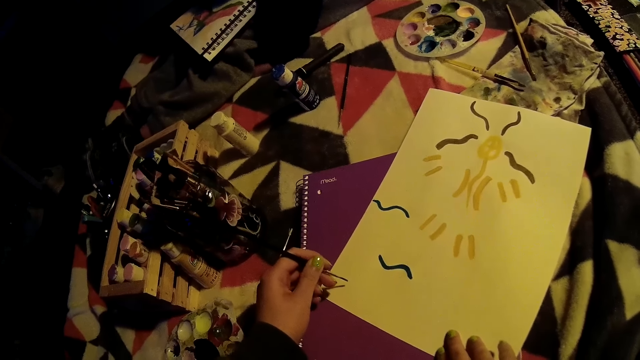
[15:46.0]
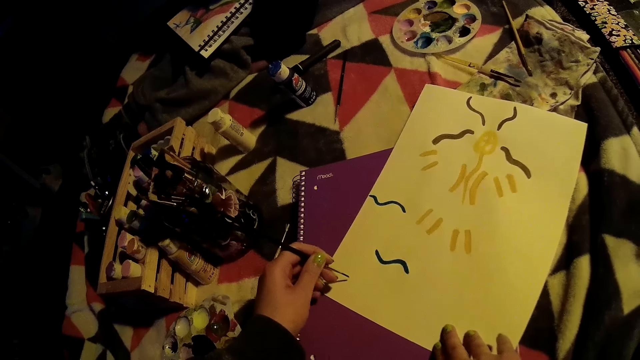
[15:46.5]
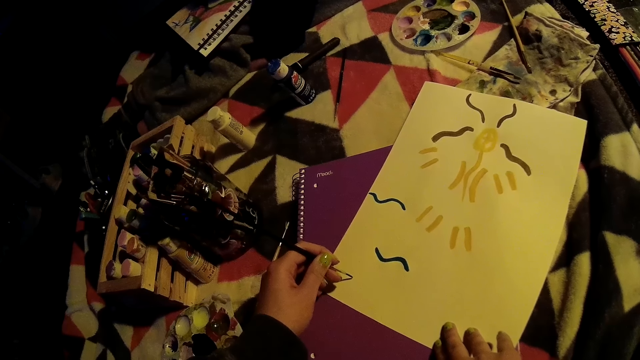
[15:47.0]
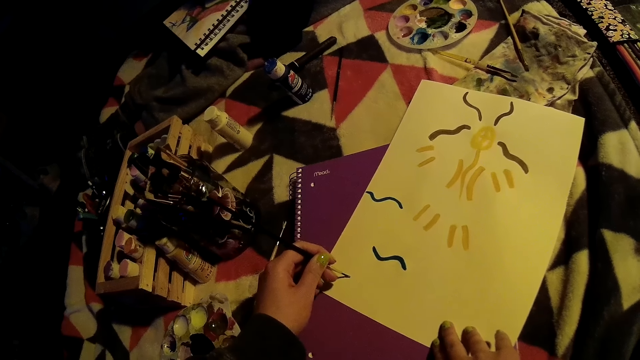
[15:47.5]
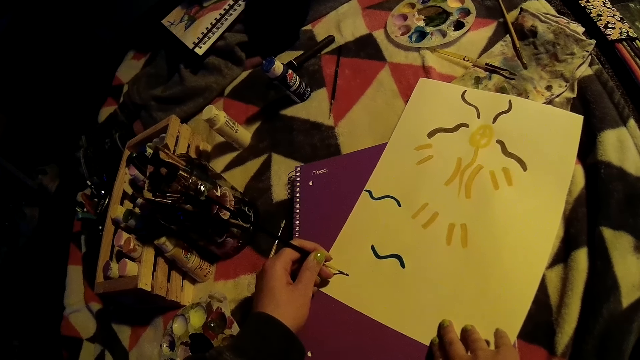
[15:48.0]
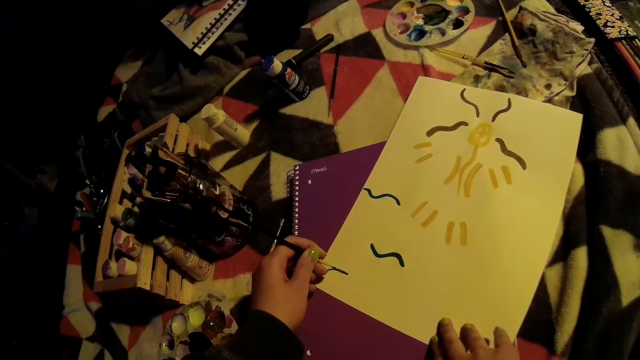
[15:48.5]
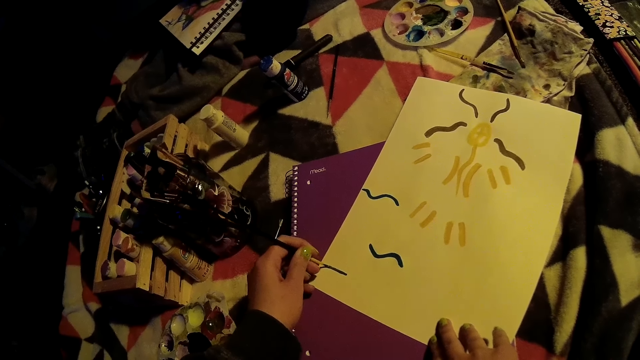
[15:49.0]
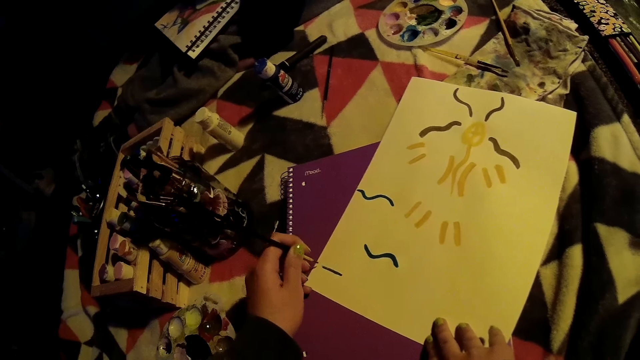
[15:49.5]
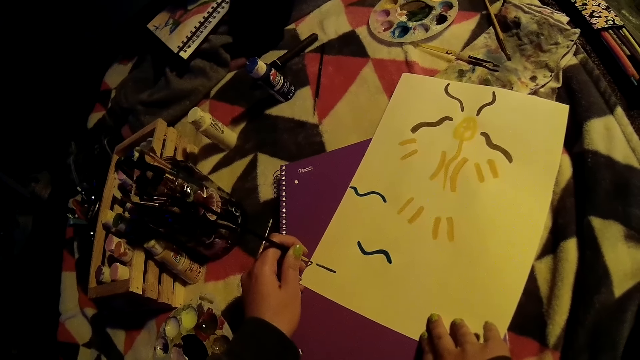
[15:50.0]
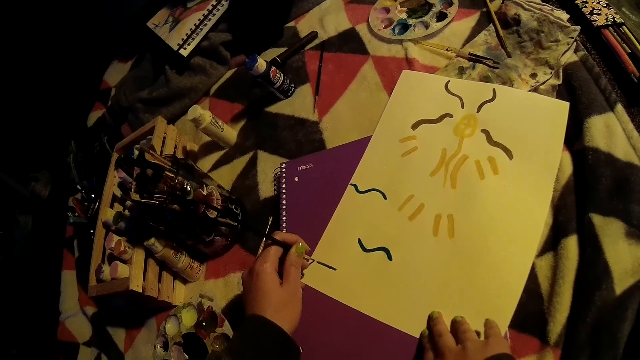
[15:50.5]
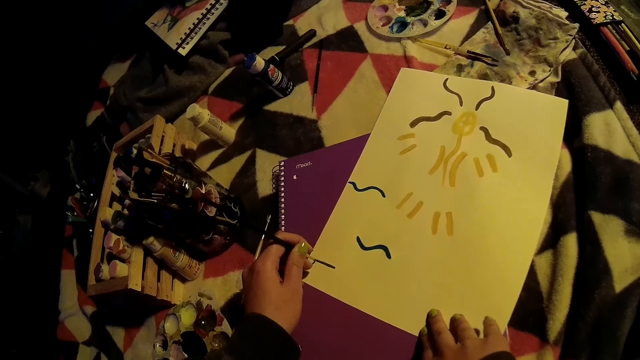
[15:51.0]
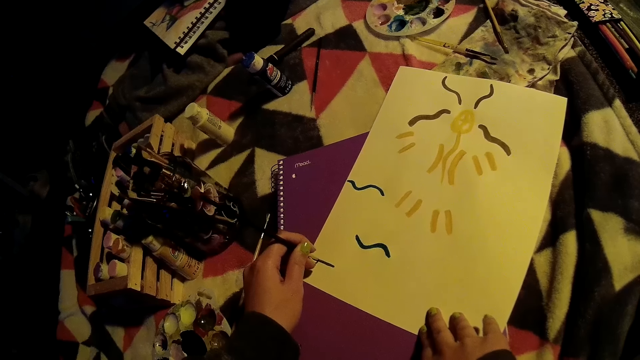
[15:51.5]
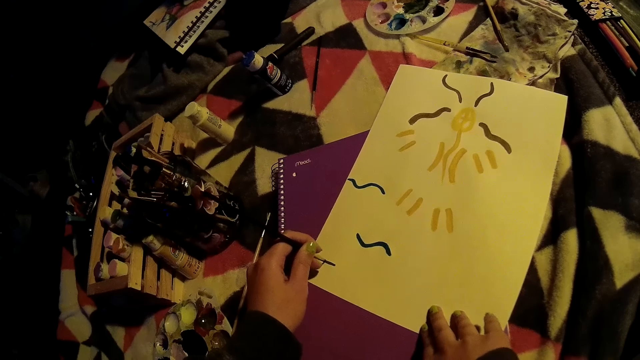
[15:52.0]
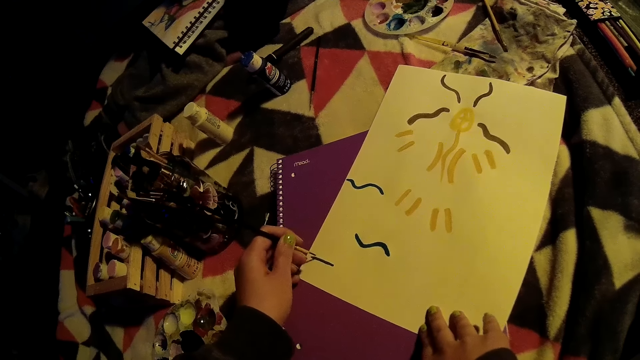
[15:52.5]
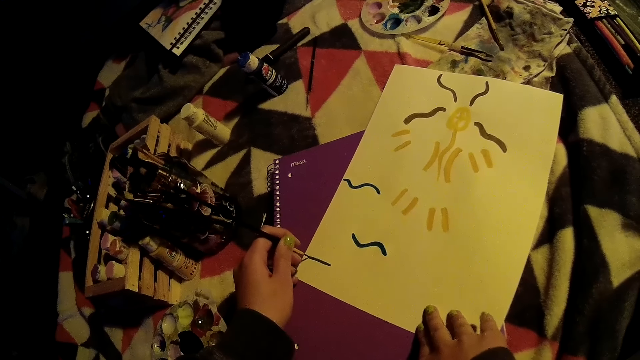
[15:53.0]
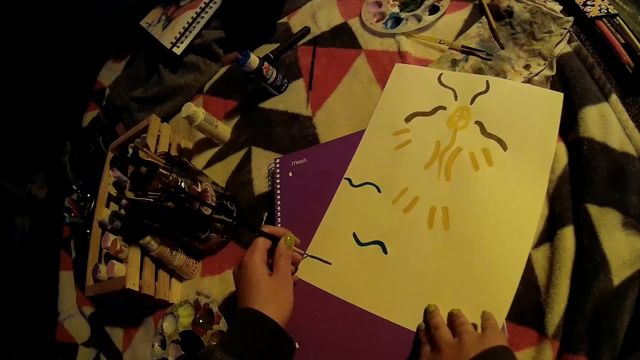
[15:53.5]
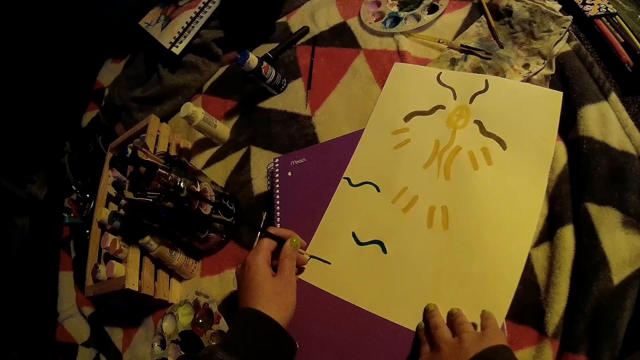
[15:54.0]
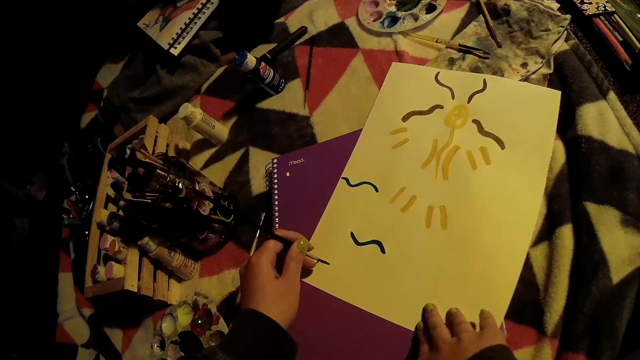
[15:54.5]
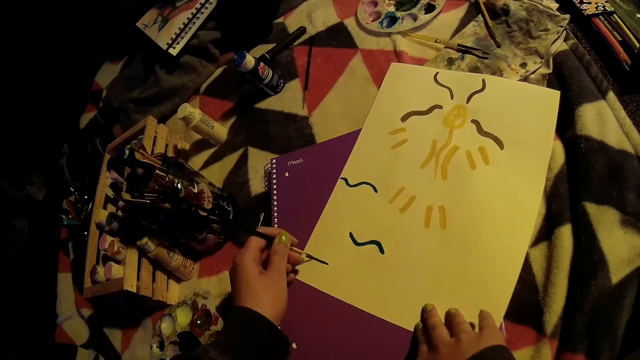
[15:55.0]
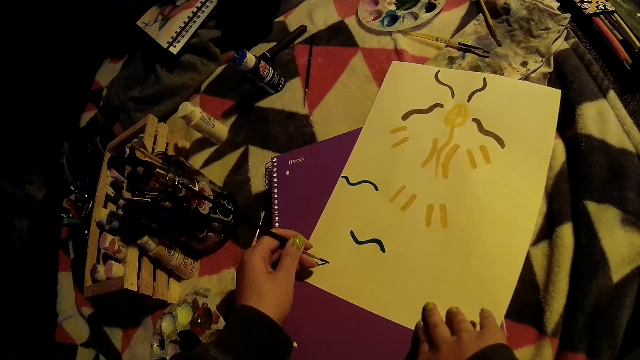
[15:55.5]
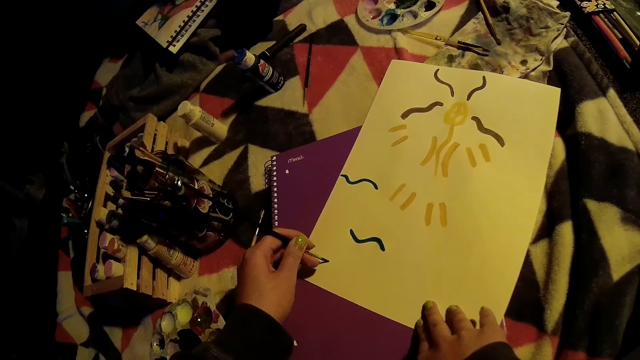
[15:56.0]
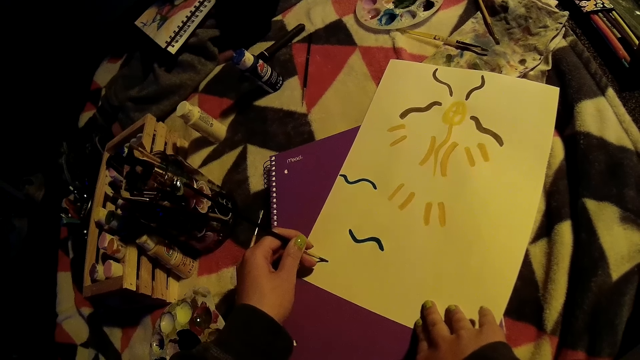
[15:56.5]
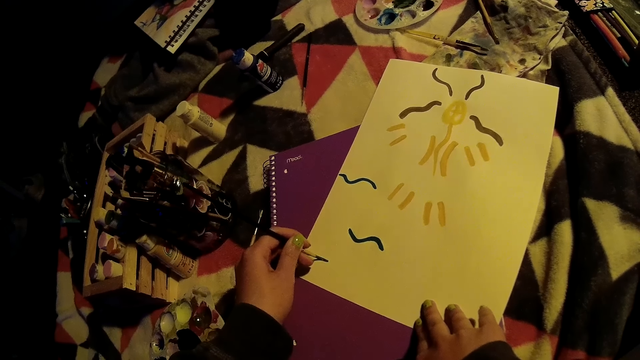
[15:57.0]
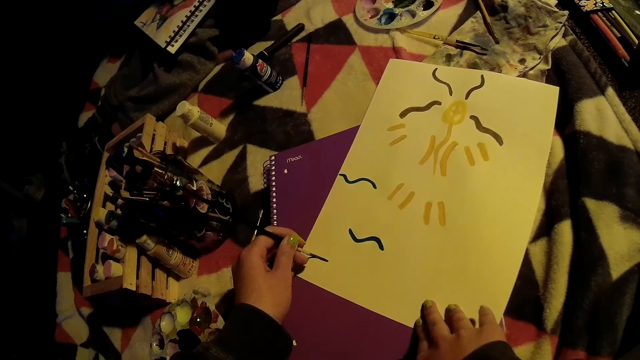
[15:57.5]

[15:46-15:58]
The camera wearer paints on the cardboard with the paintbrush in her left hand.

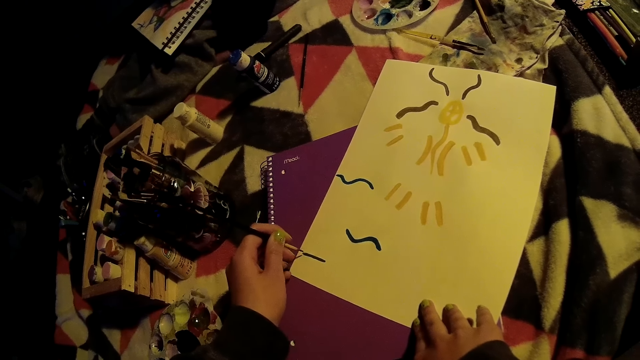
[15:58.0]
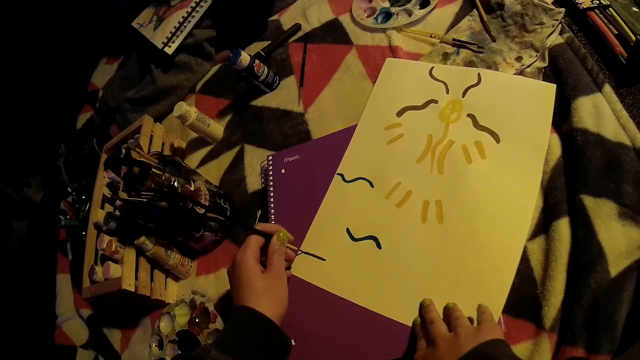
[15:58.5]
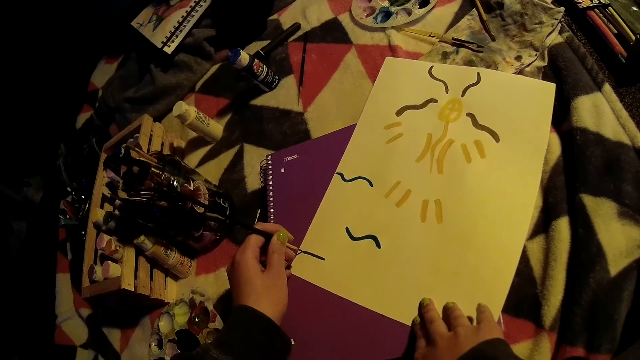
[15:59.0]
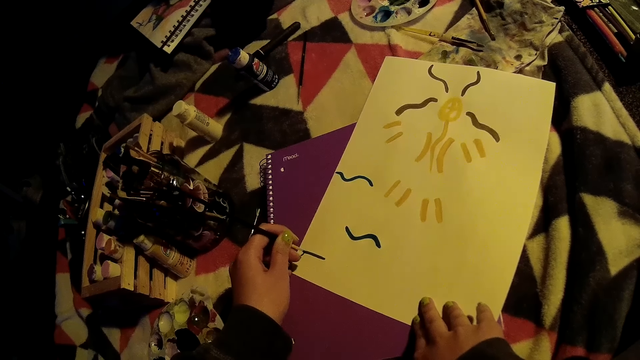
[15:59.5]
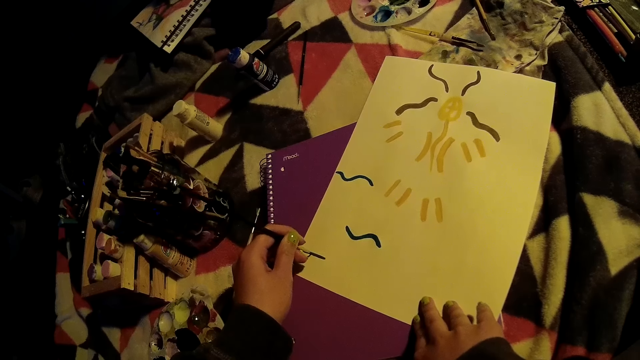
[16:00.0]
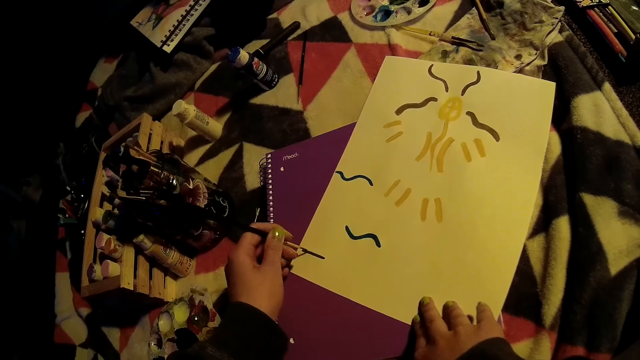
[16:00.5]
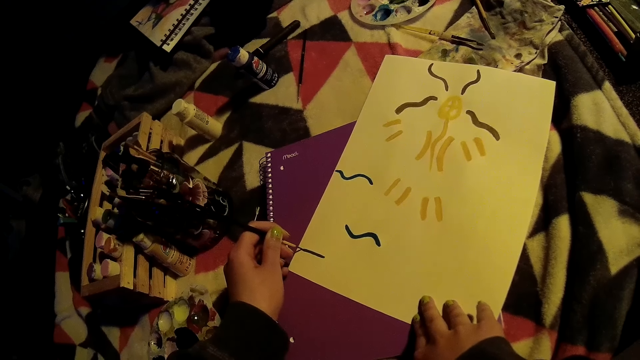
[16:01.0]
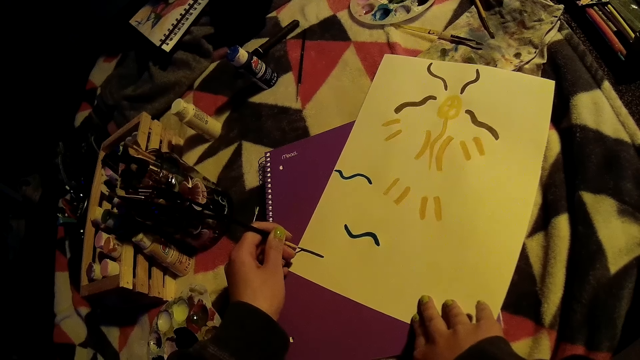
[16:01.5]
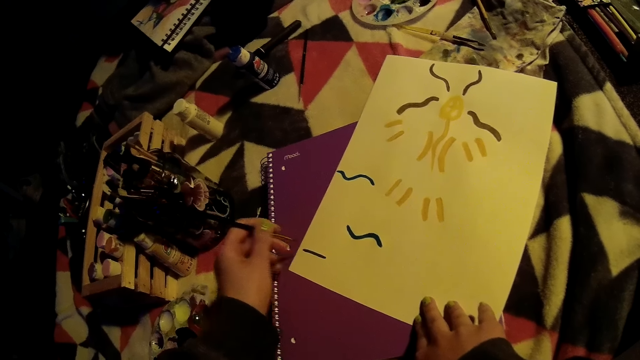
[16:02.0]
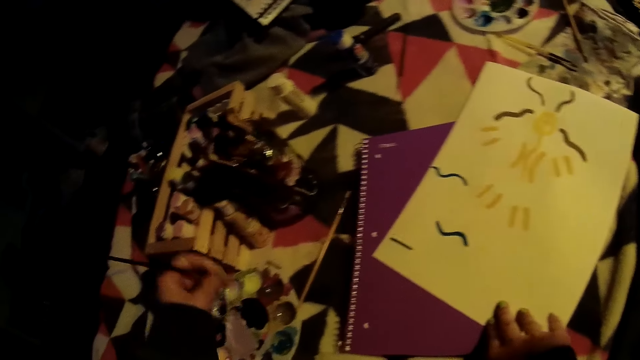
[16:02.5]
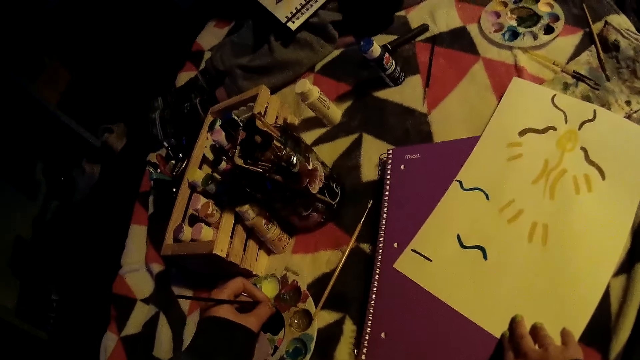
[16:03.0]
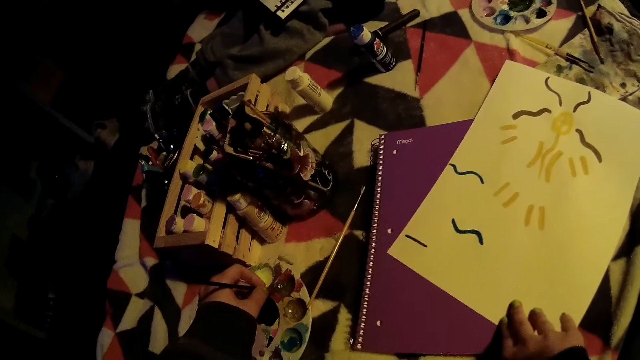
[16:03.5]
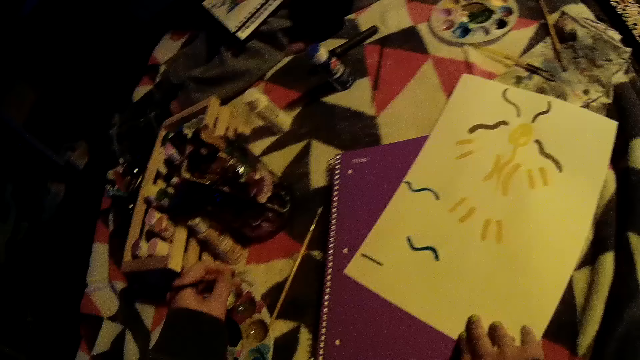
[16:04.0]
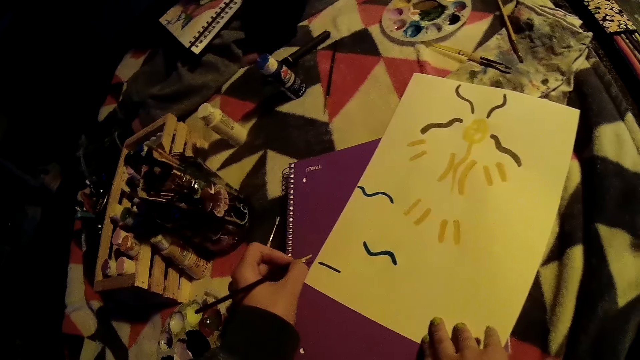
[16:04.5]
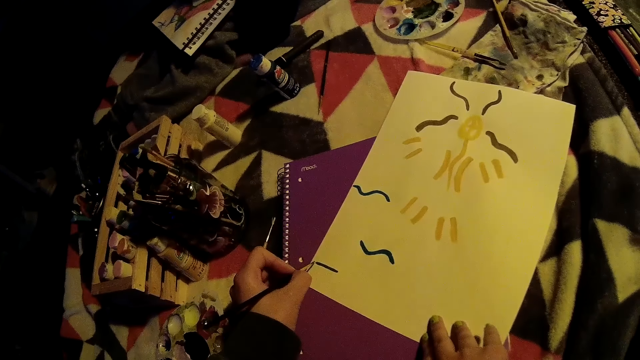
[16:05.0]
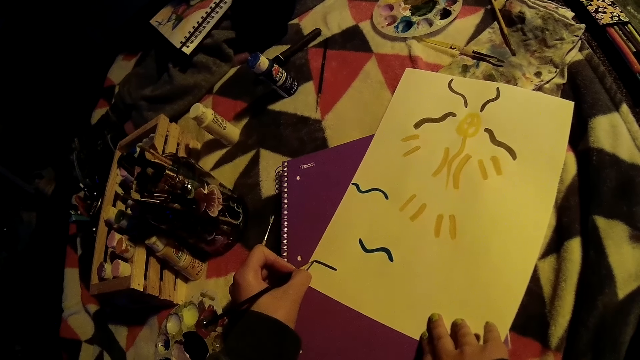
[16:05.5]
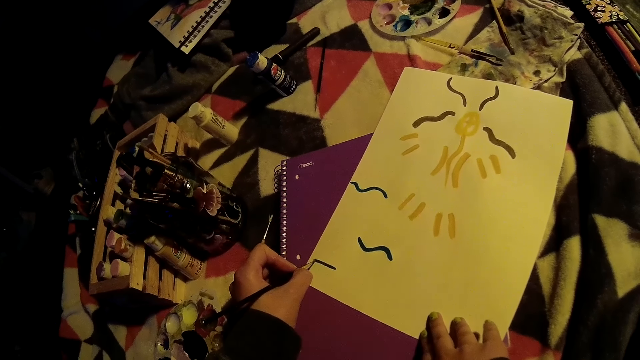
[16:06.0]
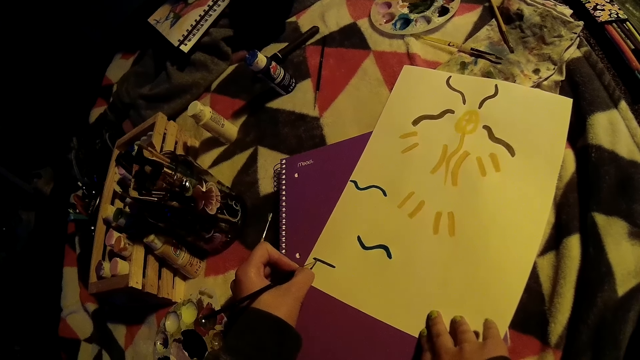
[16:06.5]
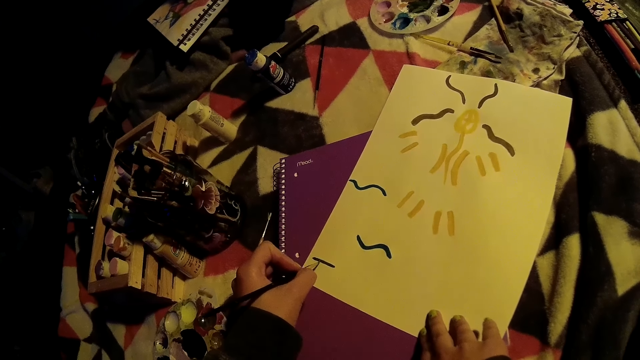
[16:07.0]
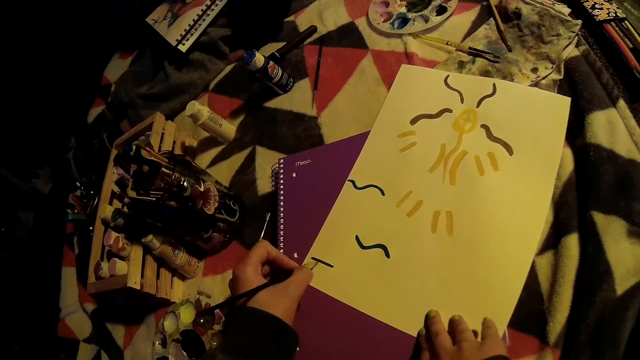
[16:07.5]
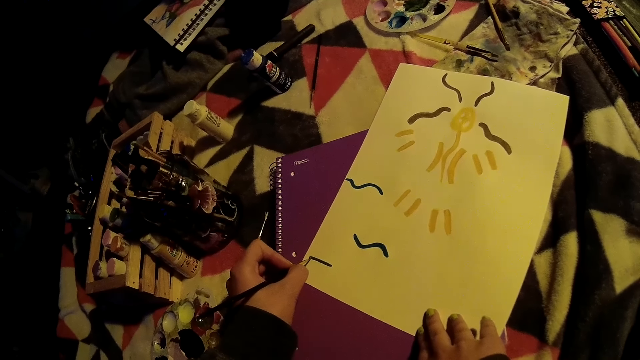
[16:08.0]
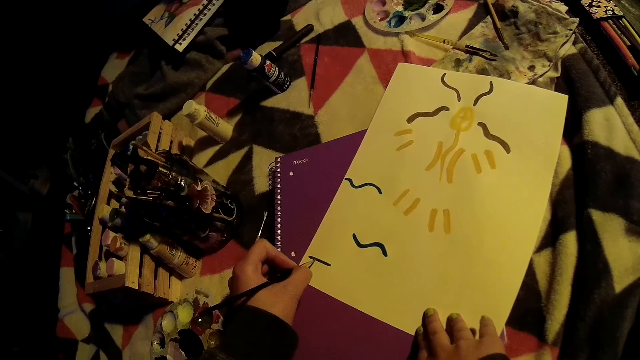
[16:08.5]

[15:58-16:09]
The camera wearer removes the paintbrush from the cardboard with her left hand. She picks a color from the color palette with the paintbrush in her left hand. She removes the paintbrush from the color palette with her left hand. She paints on the cardboard with the paintbrush in her left hand.
